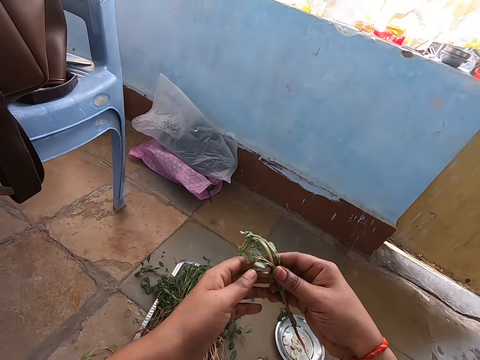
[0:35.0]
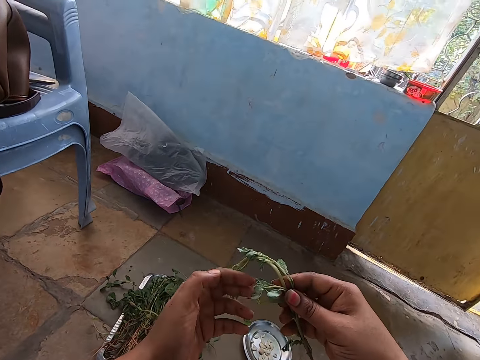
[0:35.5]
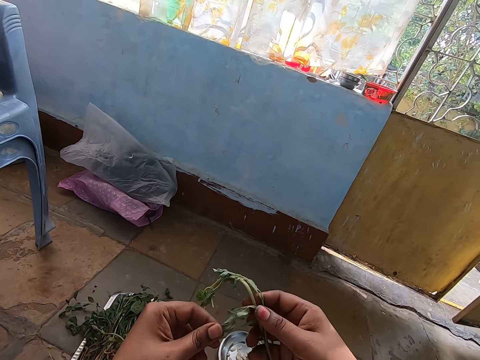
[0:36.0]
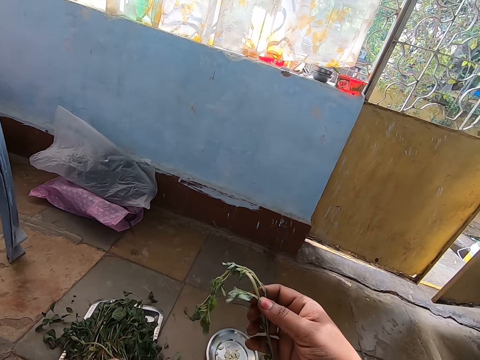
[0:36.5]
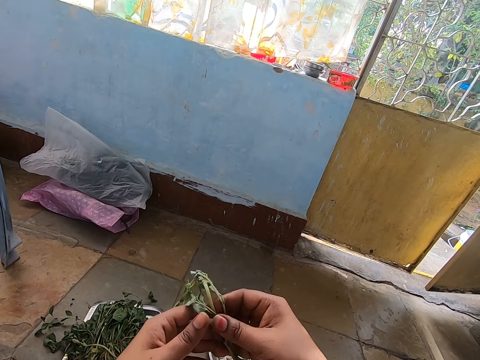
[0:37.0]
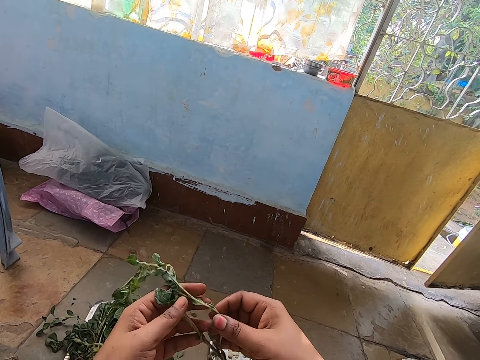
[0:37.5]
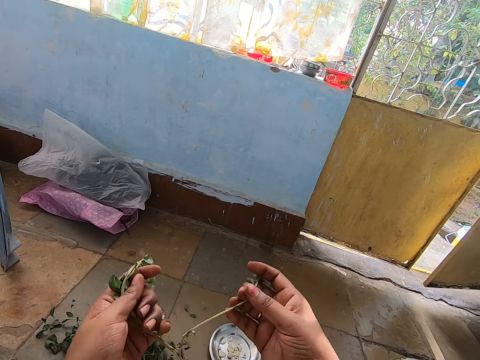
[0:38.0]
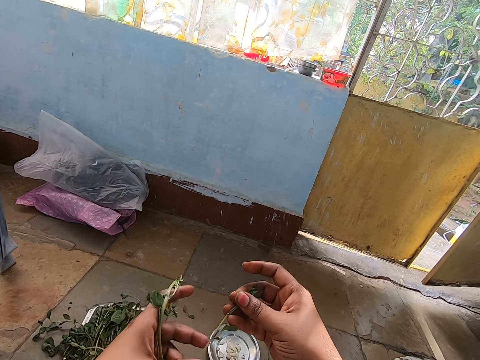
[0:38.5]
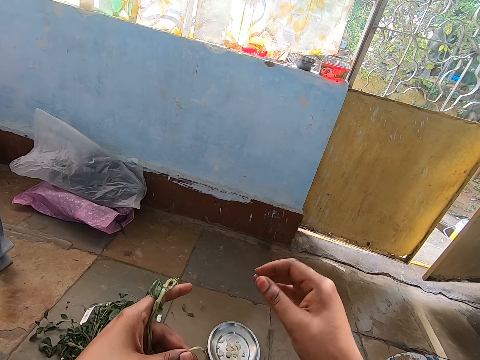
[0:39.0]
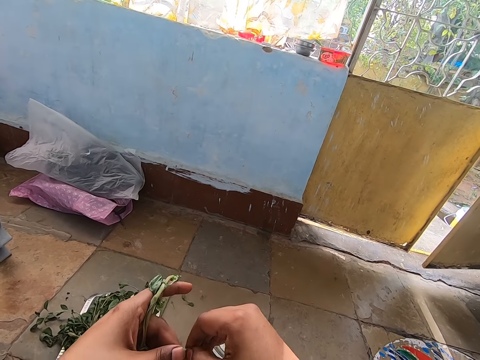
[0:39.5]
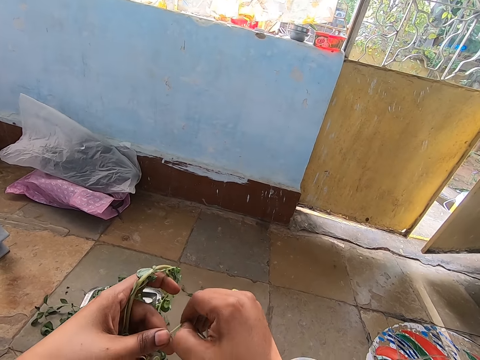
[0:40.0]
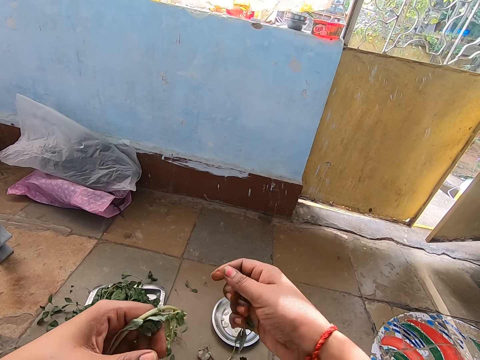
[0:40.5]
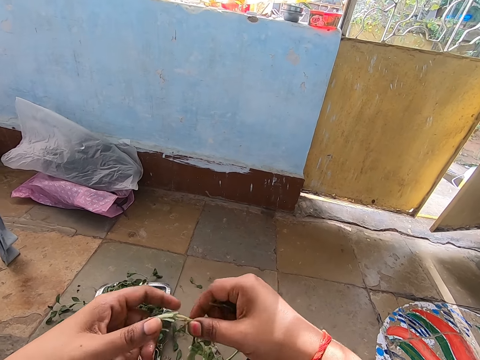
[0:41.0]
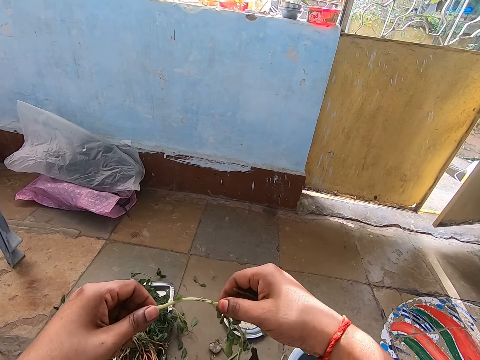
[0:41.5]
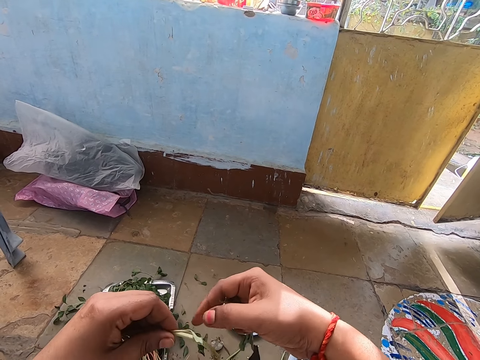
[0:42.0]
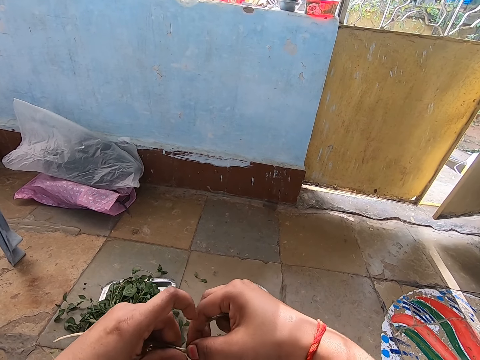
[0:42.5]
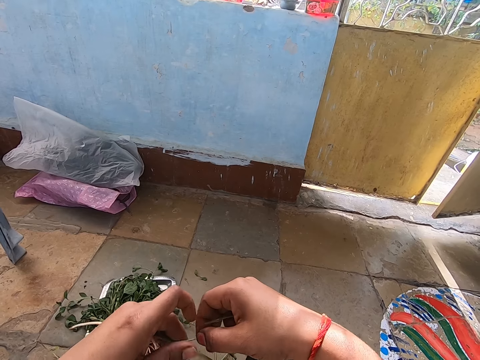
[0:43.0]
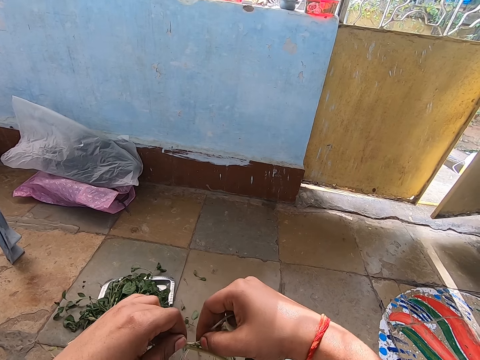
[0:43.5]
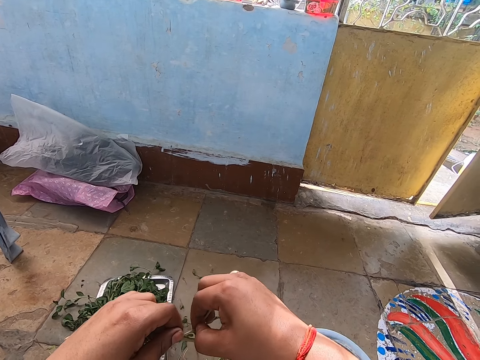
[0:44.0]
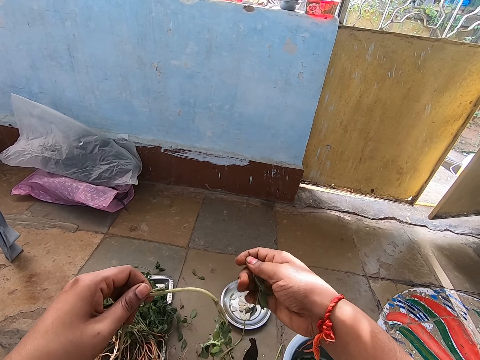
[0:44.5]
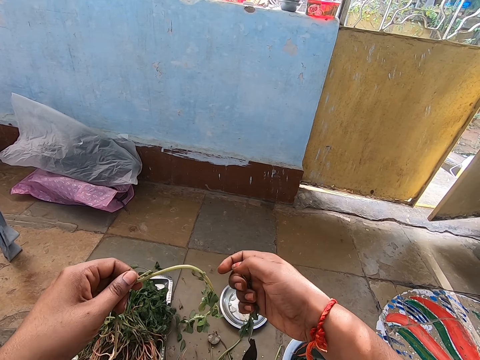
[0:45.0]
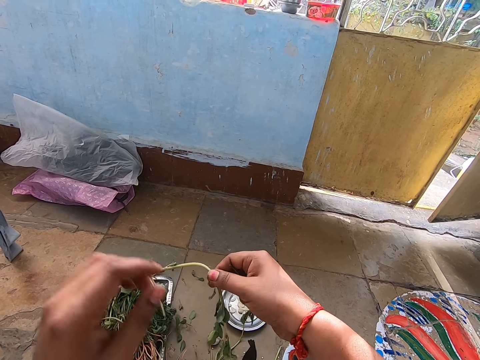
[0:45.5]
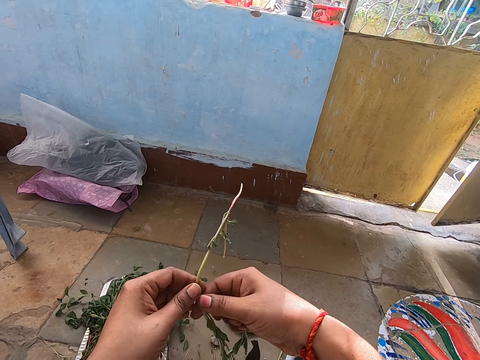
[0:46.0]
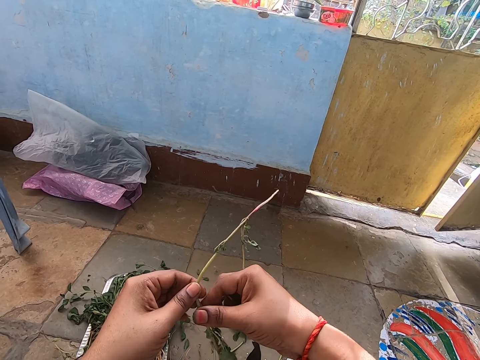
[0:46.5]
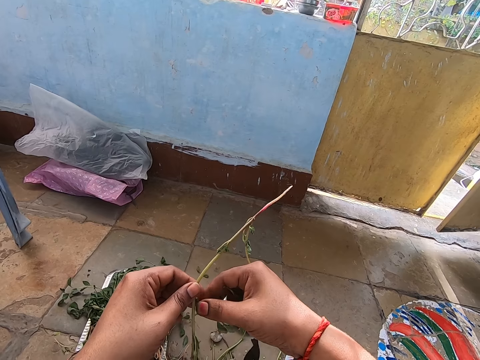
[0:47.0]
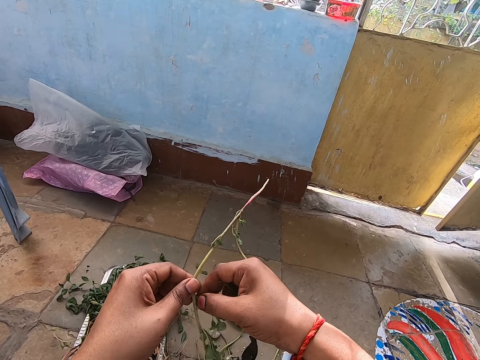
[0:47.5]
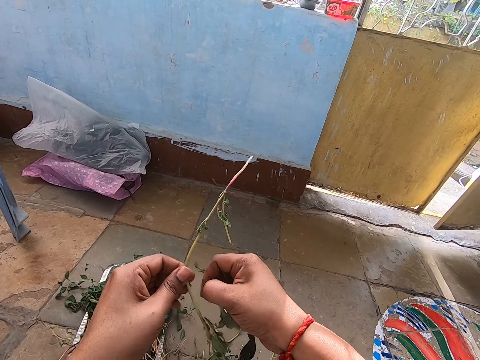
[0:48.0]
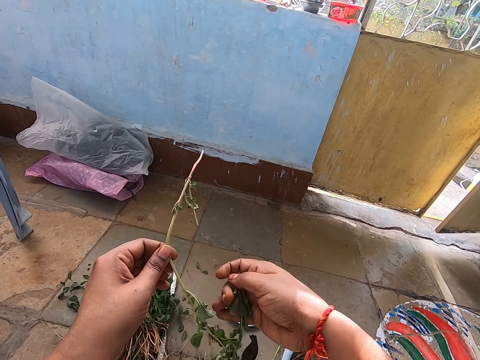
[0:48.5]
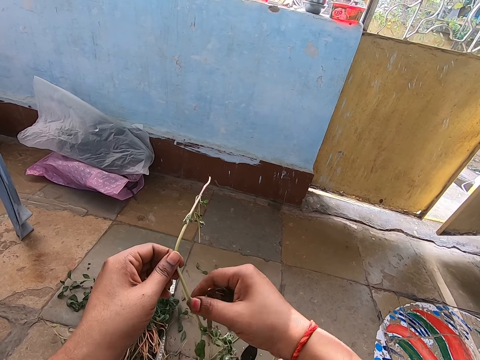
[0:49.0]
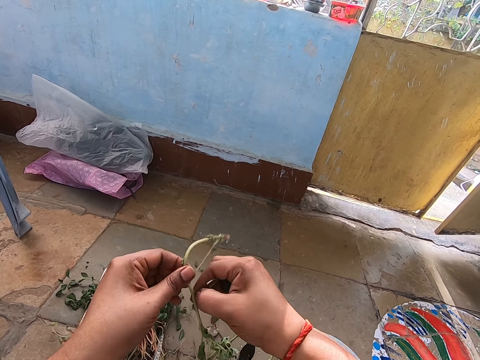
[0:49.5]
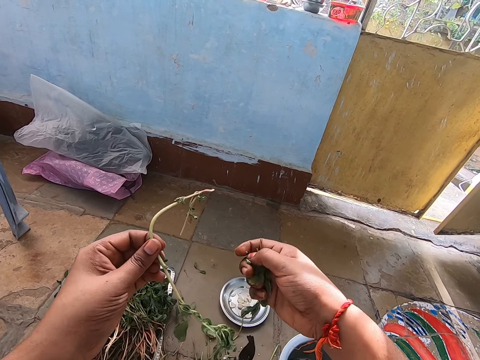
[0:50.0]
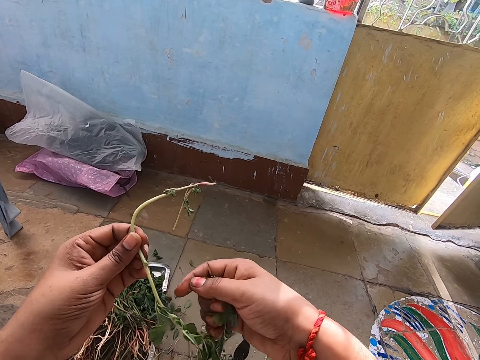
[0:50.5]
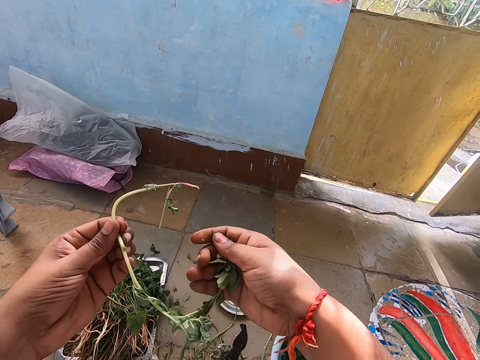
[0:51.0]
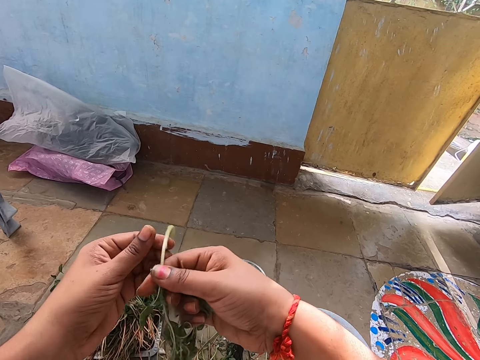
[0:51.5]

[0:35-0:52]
The camera wearer cuts vegetables with her hands. She passes the vegetable in her right hand to her left hand. She adjusts the vegetables on her hands. She plucks the vegetable in her left hand from the vegetable stem with her right hand. She adjusts a vegetable branch on her hands, cuts the vegetables with her hands, adjusts the vegetable branch on her hands, cuts the vegetables with her hands and adjusts the vegetable branch on her hands.

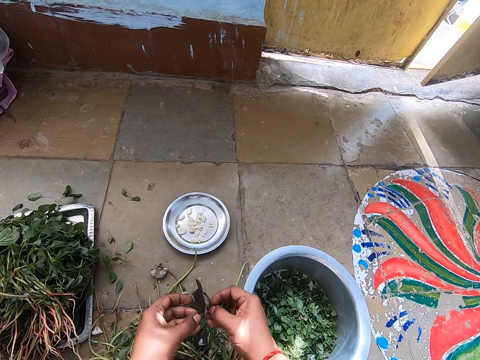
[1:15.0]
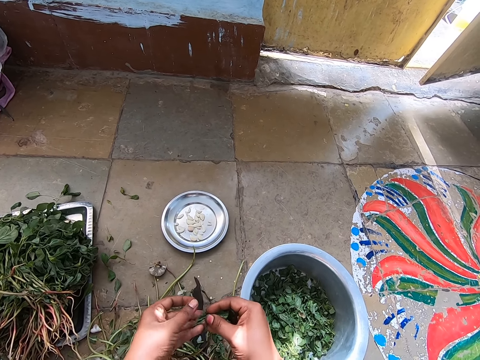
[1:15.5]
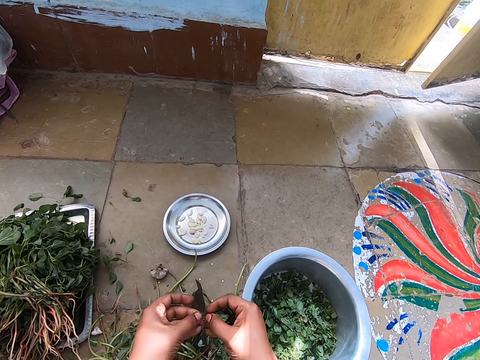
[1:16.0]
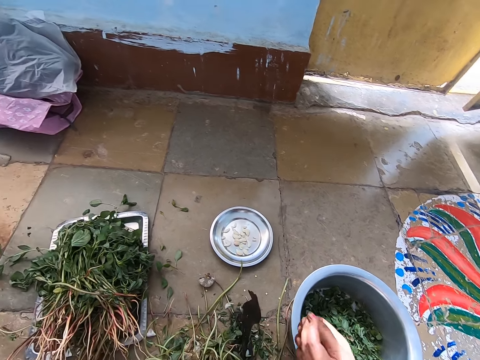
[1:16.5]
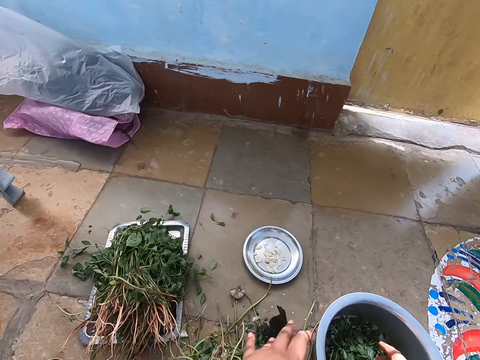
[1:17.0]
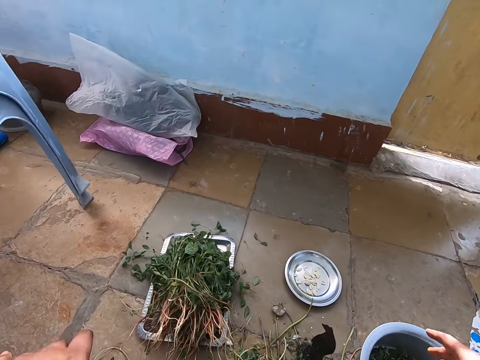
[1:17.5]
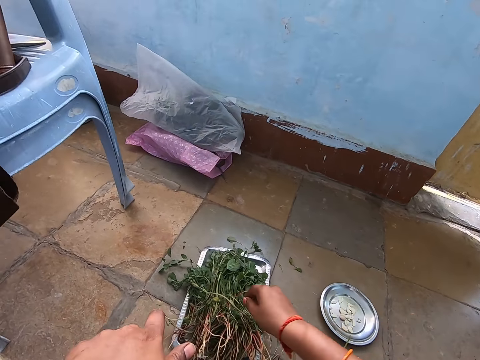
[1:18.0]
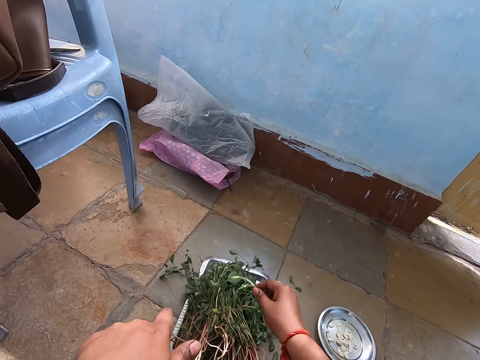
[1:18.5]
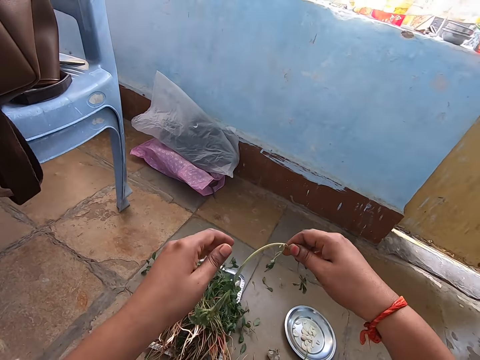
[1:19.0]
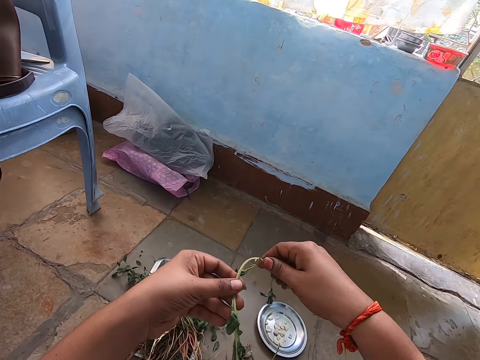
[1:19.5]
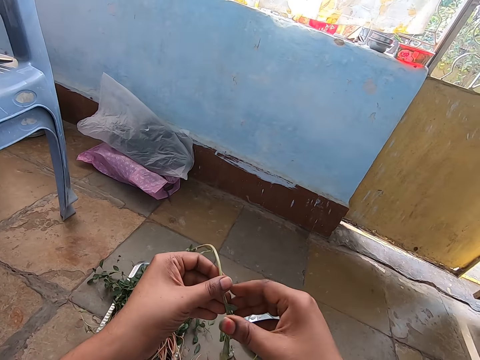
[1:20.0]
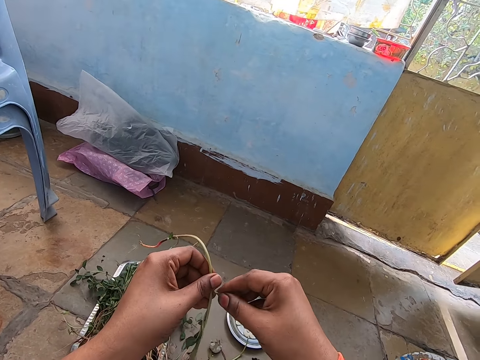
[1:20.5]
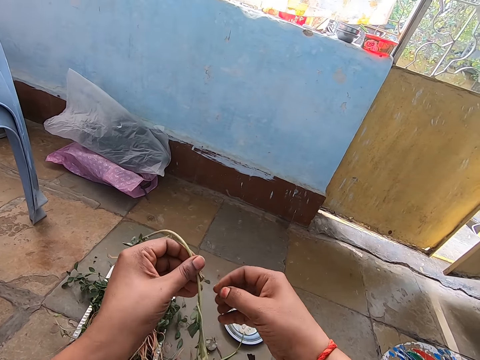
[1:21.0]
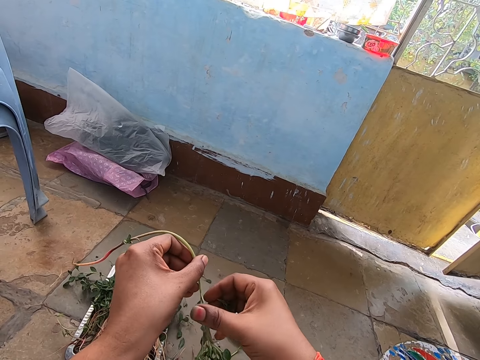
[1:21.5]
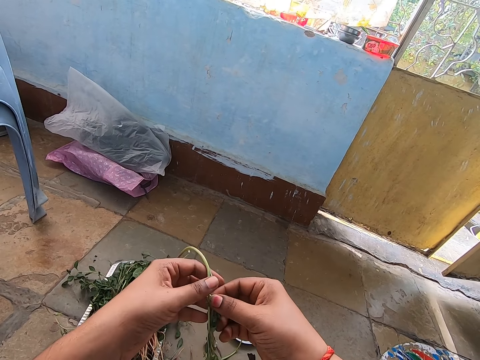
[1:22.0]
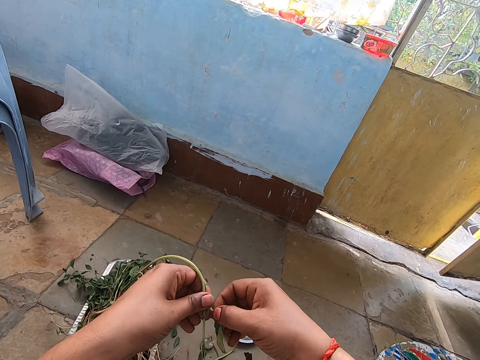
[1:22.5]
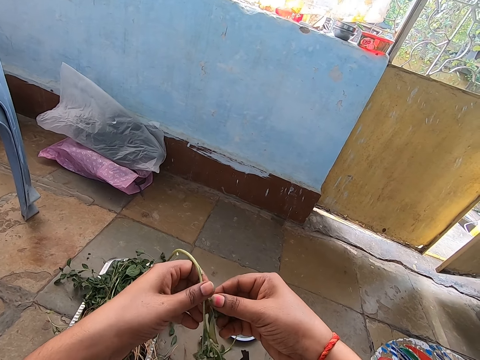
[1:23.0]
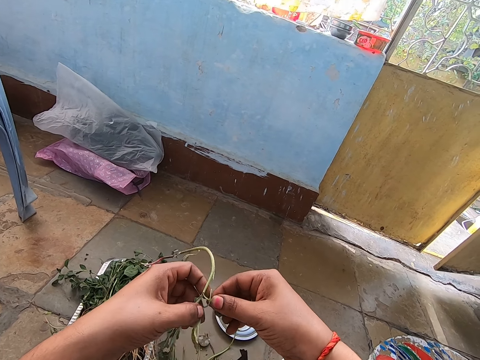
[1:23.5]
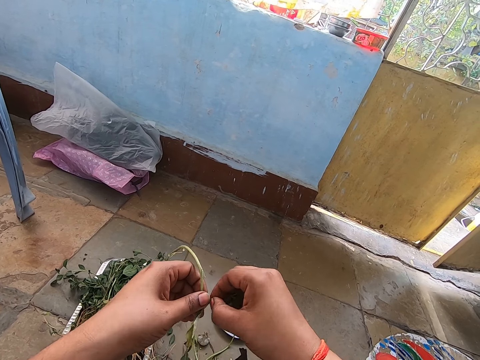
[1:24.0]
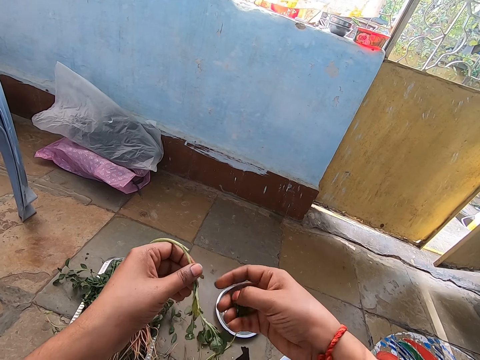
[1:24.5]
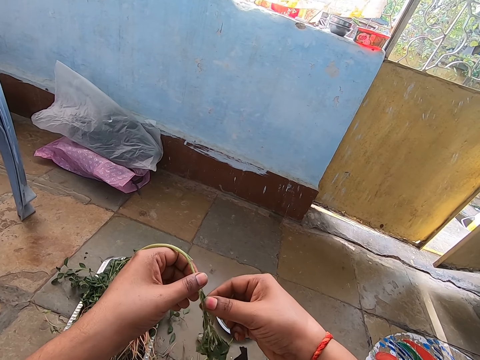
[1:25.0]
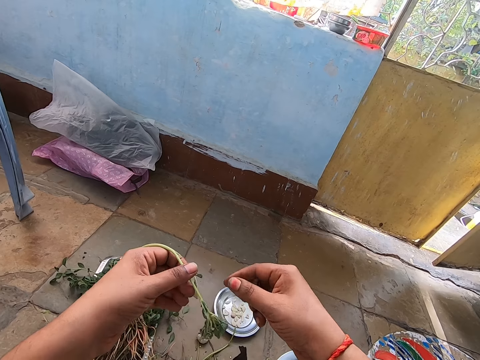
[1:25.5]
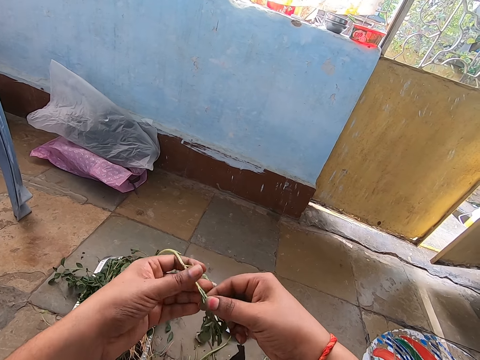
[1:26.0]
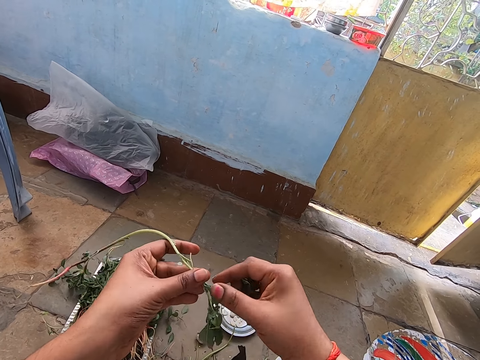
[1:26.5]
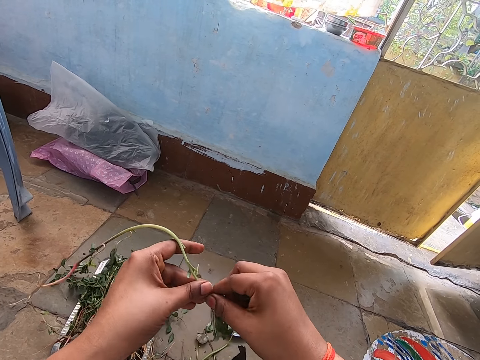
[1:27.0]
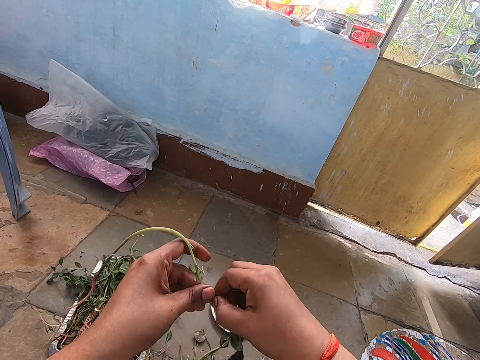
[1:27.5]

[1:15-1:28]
The camera wearer pours the vegetable in her right hand into the bowl of vegetables on the floor. She picks a vegetable from the tray on the floor with her right hand. She passes the vegetable in her right hand to her left hand. She plucks the vegetable in her left hand from the vegetable stem with her right hand. She adjusts a vegetable branch on her hands. She cuts vegetables with her hands.
